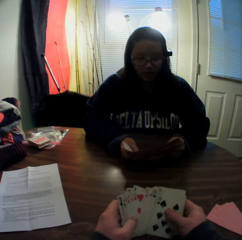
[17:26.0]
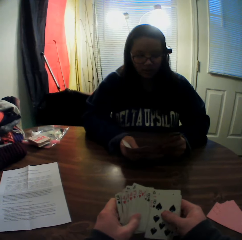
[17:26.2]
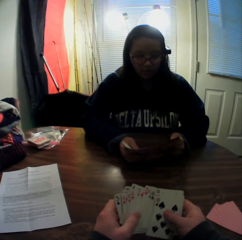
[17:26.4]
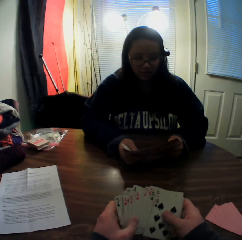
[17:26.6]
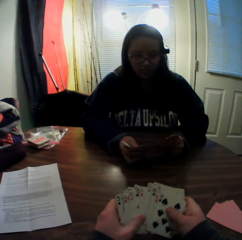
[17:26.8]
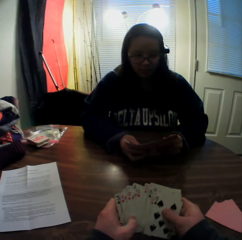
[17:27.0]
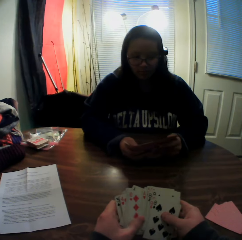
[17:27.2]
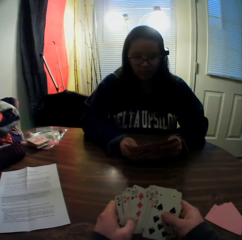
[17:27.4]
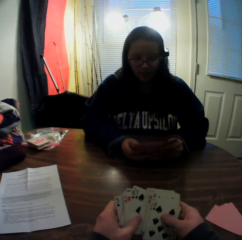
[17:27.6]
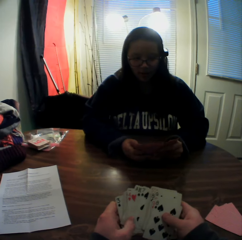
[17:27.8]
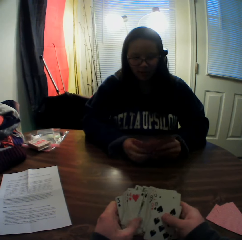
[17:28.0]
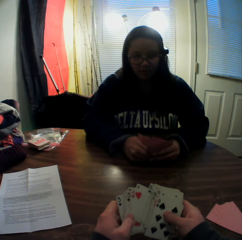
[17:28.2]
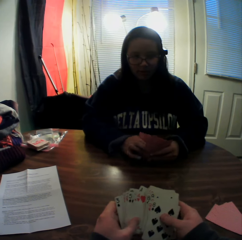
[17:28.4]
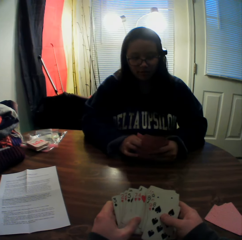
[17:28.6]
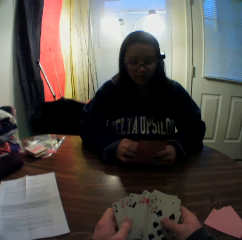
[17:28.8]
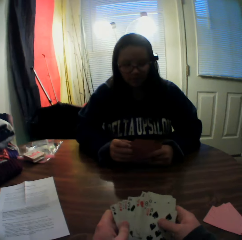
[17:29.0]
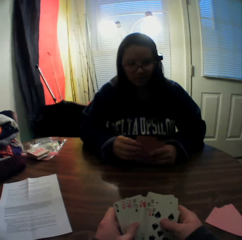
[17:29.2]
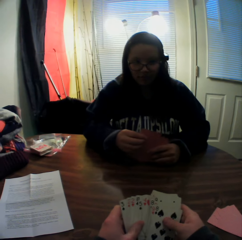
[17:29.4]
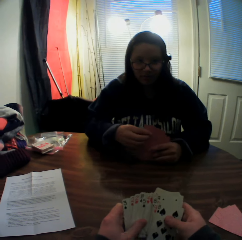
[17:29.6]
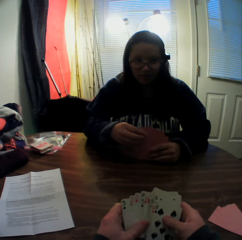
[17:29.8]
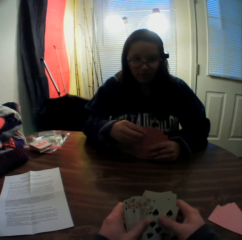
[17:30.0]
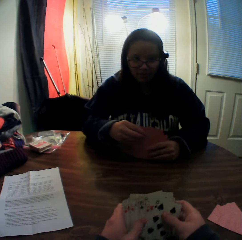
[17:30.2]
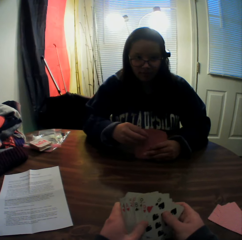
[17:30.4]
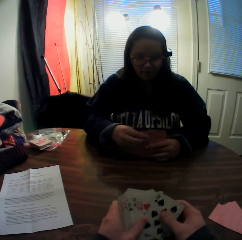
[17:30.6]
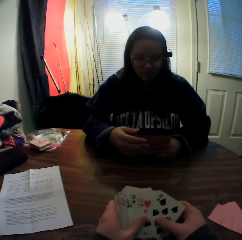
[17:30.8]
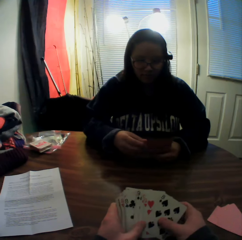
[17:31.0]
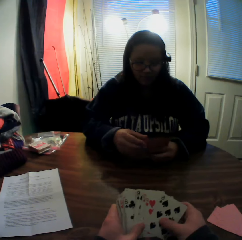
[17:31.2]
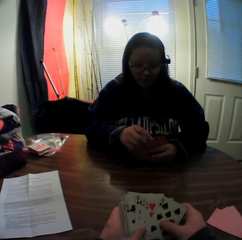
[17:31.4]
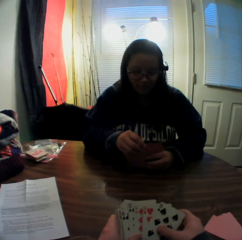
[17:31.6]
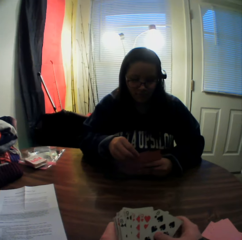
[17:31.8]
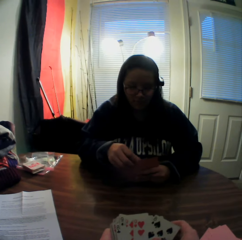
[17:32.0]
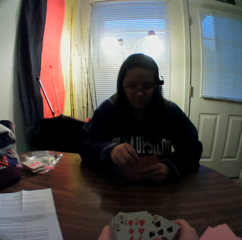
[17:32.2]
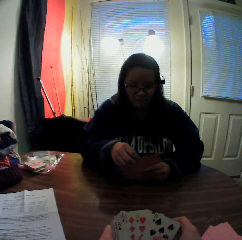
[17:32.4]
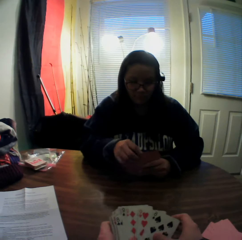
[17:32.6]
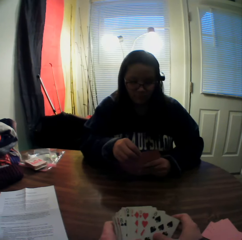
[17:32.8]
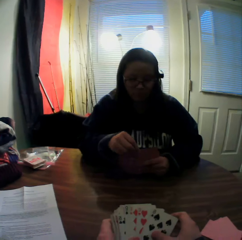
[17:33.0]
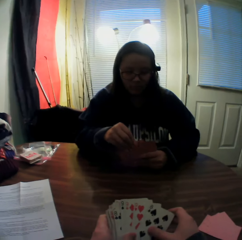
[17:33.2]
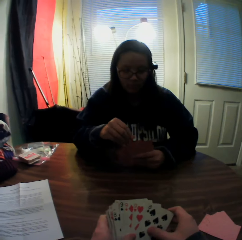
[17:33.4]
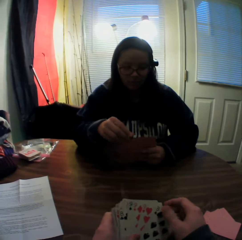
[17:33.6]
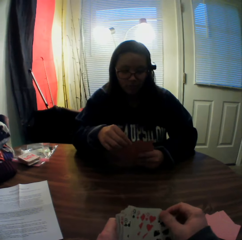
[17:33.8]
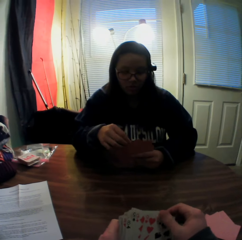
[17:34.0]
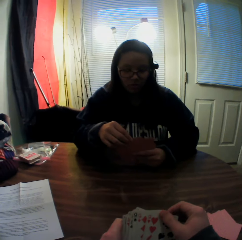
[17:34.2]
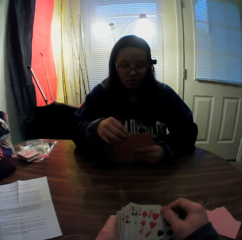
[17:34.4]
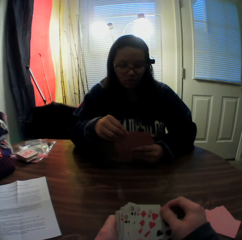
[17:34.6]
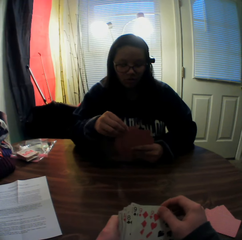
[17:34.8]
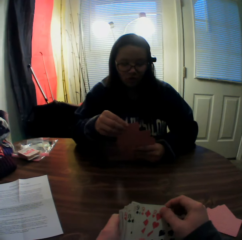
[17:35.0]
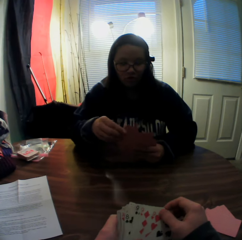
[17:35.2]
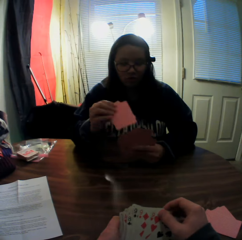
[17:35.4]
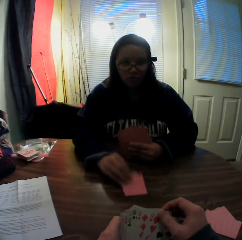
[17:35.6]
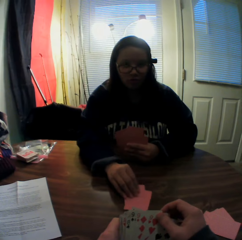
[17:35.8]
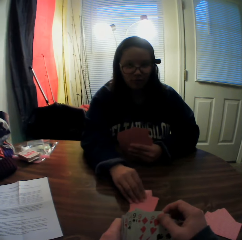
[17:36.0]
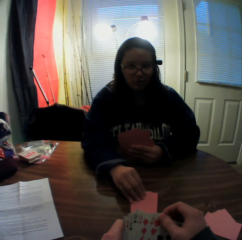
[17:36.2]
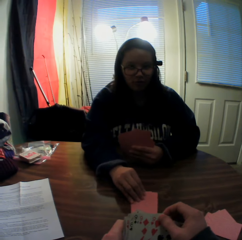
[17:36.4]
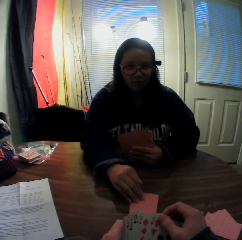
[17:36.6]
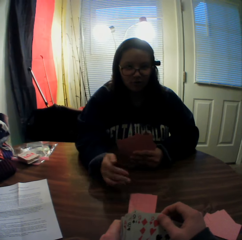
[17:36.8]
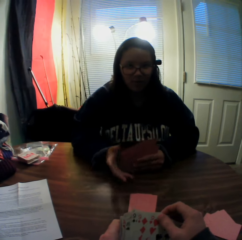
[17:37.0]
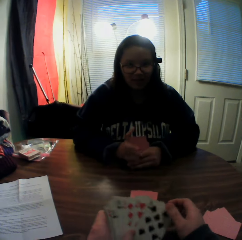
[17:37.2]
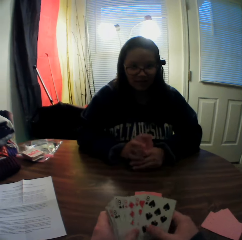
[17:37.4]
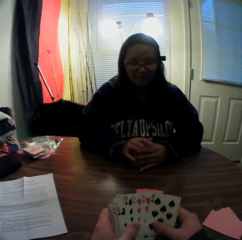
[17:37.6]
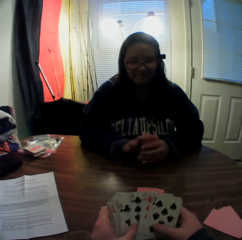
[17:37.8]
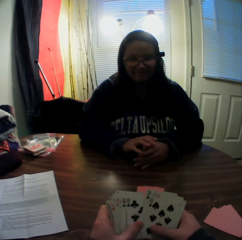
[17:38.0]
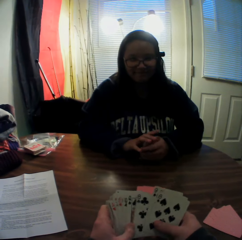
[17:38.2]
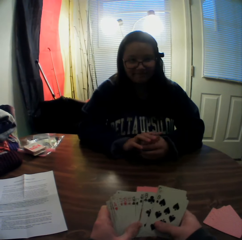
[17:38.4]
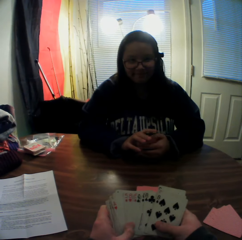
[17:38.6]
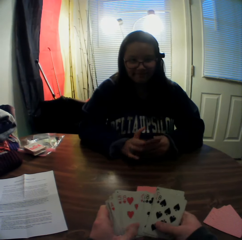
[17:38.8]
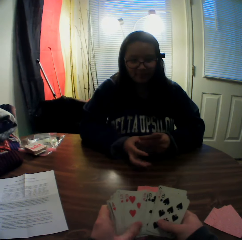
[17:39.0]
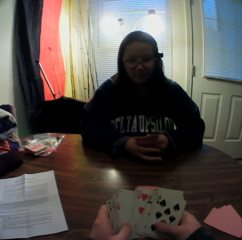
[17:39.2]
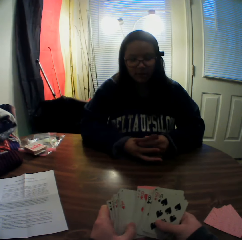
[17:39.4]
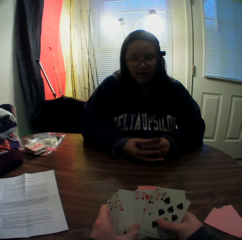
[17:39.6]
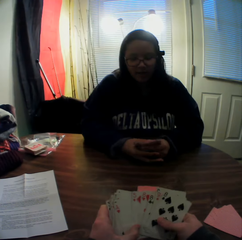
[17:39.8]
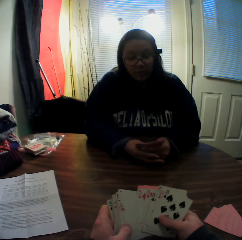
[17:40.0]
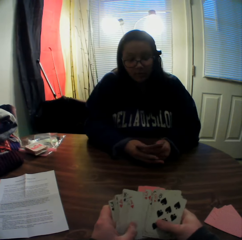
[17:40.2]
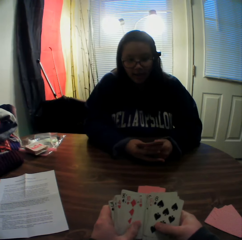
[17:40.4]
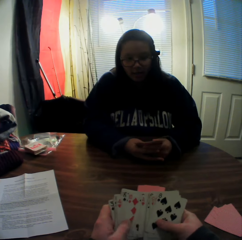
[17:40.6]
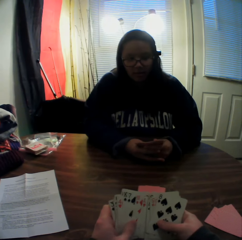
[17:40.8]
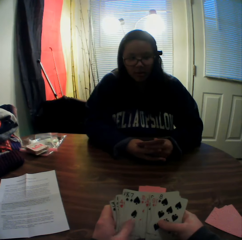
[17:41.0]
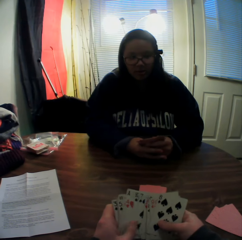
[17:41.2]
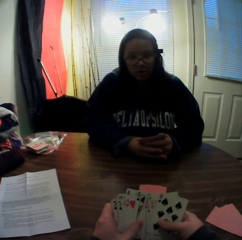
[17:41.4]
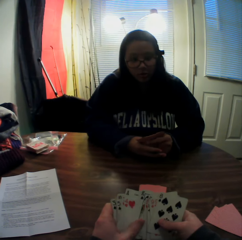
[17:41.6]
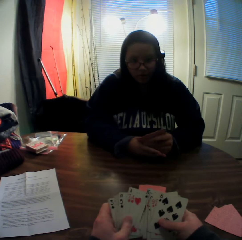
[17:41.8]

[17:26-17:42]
The woman picks two cards from the stack of cards in her hands with her right hand. The woman places the cards onto the table. The camera wearer inspects the cards.

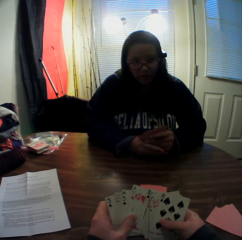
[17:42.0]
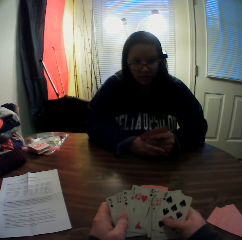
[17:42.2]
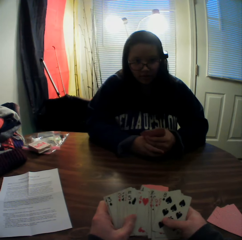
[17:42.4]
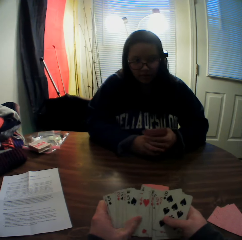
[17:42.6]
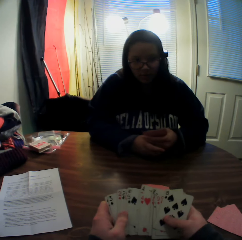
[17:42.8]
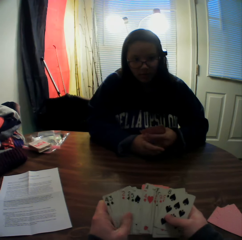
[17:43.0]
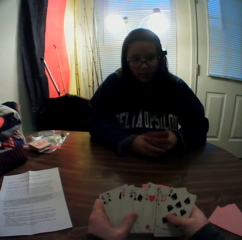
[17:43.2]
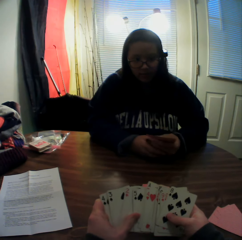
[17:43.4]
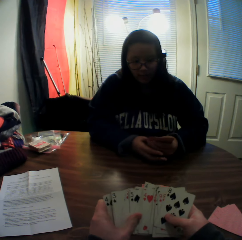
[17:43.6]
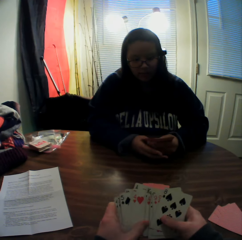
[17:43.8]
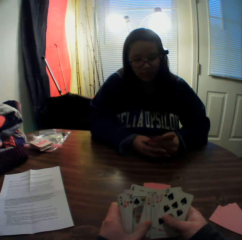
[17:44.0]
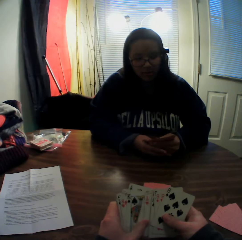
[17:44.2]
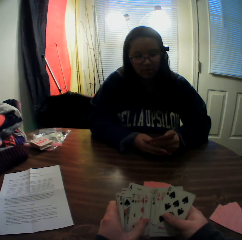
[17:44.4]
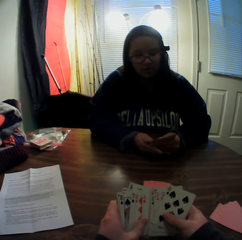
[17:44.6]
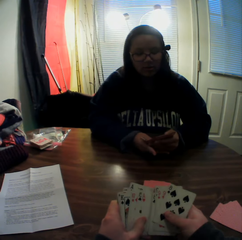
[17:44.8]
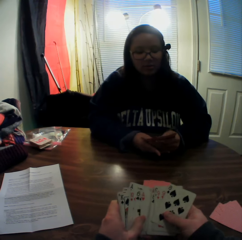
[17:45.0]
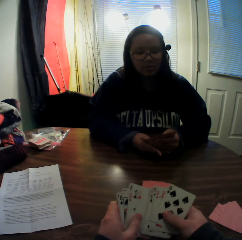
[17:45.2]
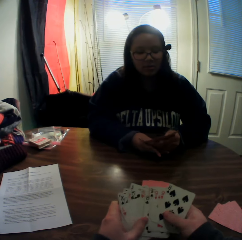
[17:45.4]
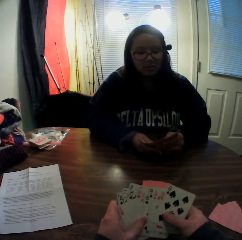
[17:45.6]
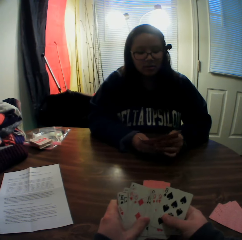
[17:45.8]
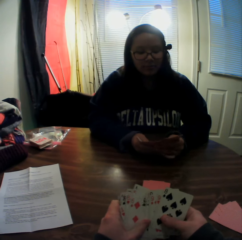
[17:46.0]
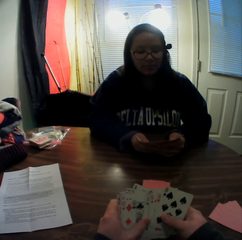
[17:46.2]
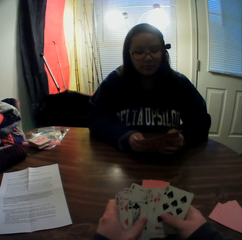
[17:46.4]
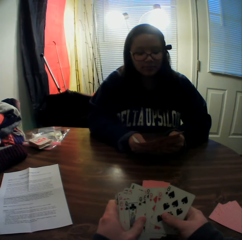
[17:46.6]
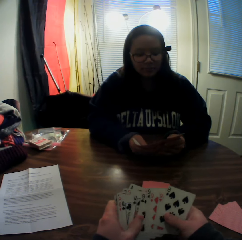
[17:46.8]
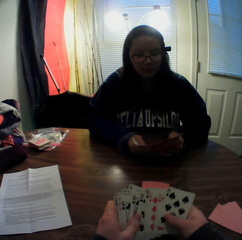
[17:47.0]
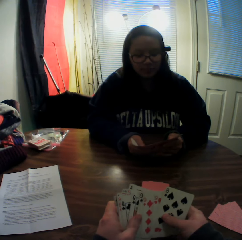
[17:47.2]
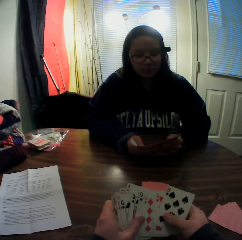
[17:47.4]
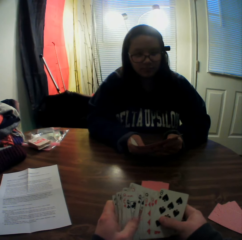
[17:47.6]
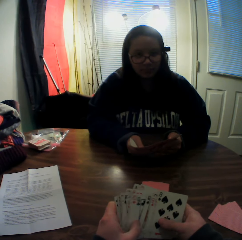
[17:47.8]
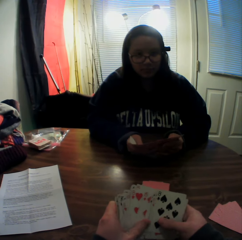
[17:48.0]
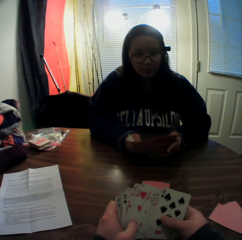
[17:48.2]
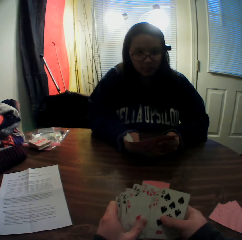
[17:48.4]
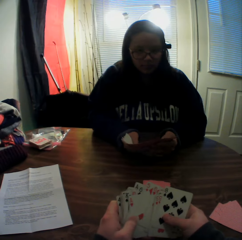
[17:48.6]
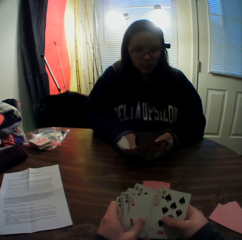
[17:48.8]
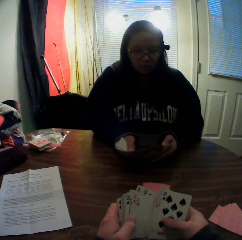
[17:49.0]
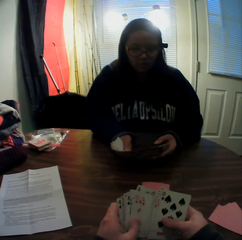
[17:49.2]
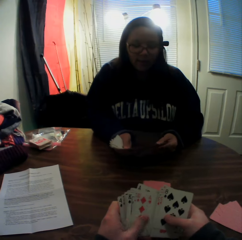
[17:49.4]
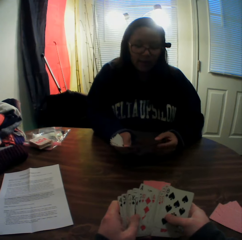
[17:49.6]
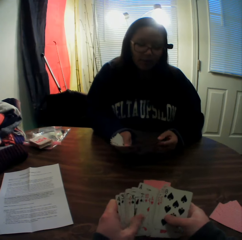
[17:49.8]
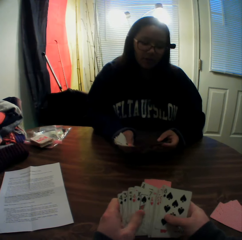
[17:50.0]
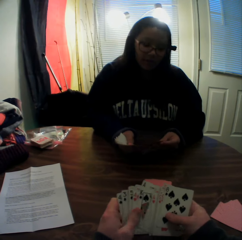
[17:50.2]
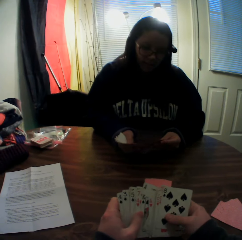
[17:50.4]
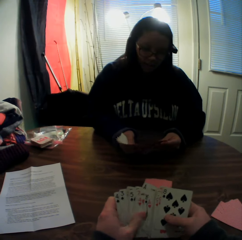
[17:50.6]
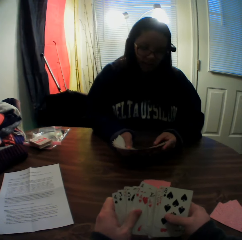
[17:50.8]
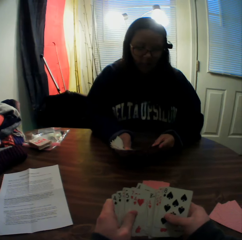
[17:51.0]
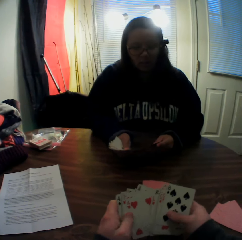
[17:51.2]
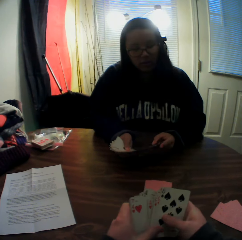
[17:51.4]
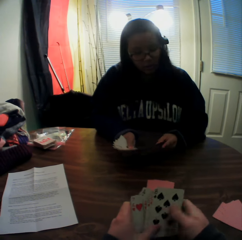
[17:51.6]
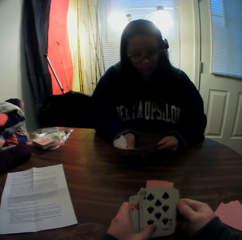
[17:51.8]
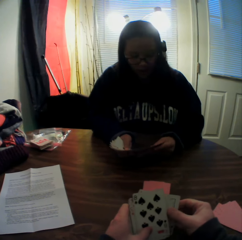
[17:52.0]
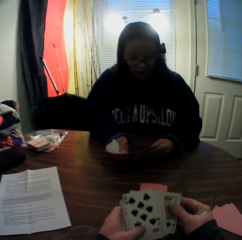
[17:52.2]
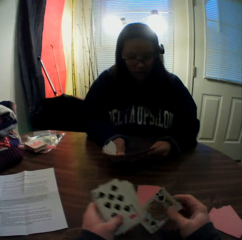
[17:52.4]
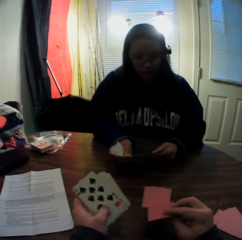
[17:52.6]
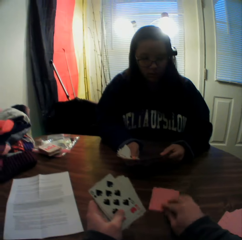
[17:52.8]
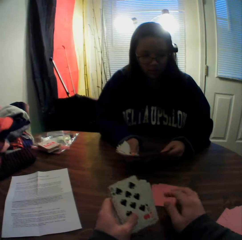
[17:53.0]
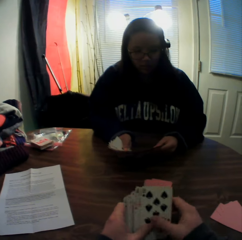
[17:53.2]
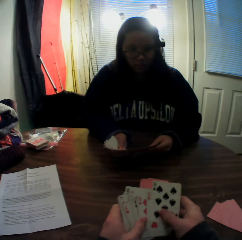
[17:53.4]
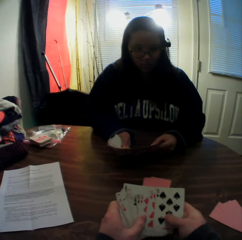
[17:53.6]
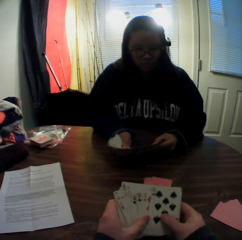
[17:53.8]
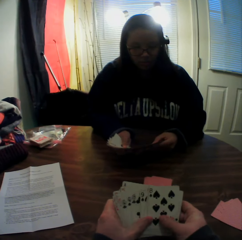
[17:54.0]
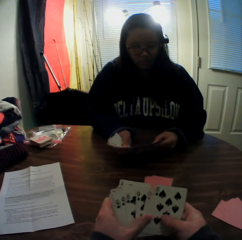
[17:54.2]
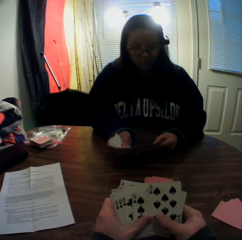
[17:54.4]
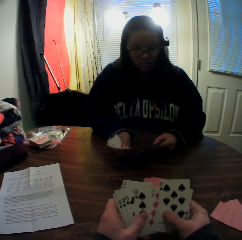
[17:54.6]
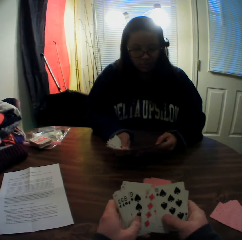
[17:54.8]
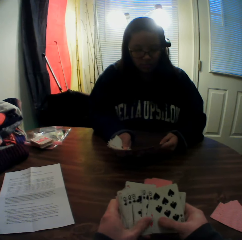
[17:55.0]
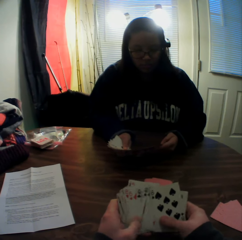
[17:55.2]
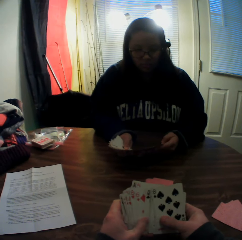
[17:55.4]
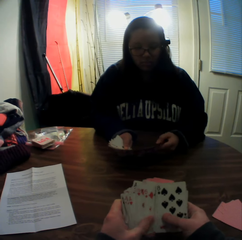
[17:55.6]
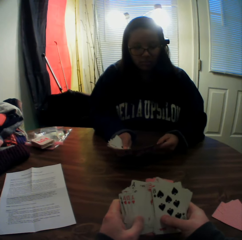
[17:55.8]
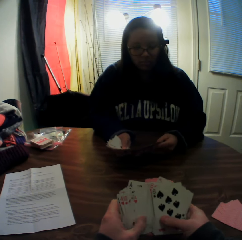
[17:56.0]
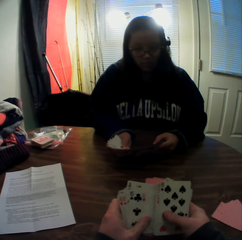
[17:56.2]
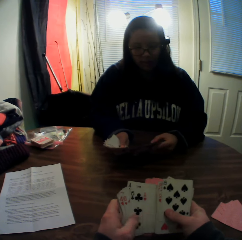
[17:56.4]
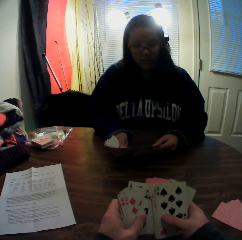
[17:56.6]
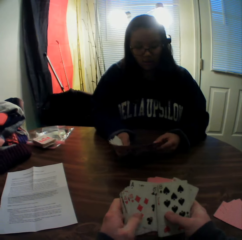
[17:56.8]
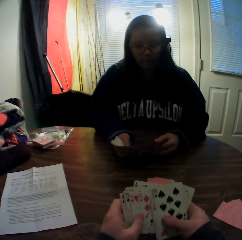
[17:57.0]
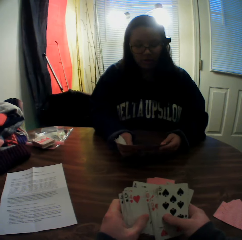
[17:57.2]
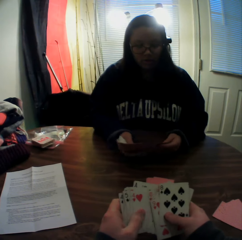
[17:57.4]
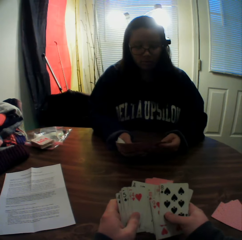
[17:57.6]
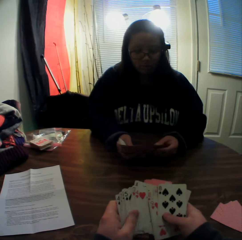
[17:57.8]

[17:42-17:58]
The woman flips through the stack of cards in her hands. The camera wearer picks a card from the stack of cards in his hands with his right hand. He places the card onto the stack of cards on the table. He inspects the cards. He flips through the stack of cards in his hands.
